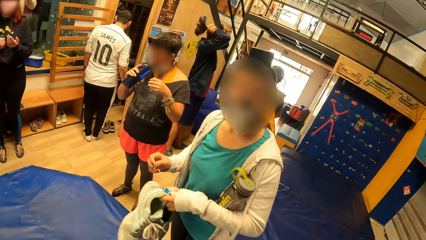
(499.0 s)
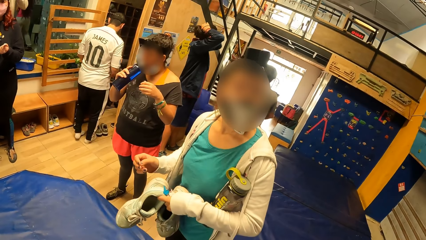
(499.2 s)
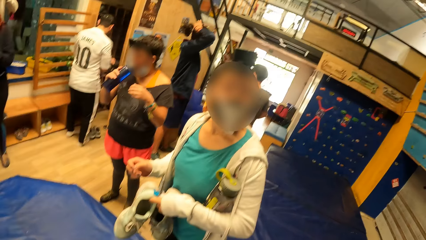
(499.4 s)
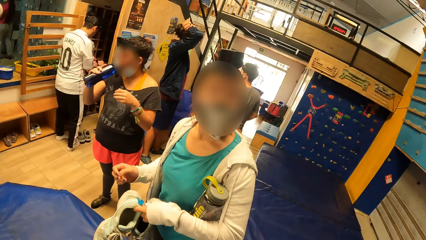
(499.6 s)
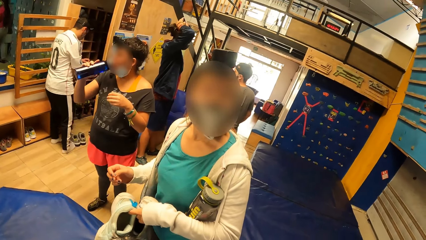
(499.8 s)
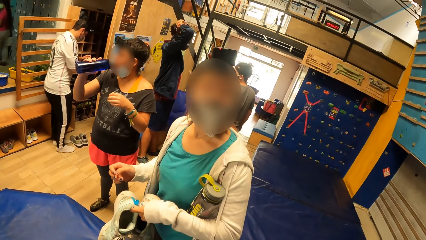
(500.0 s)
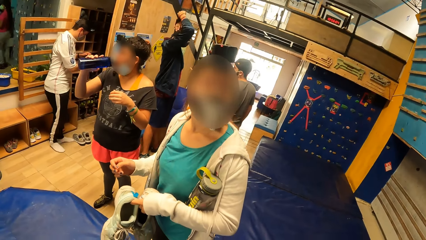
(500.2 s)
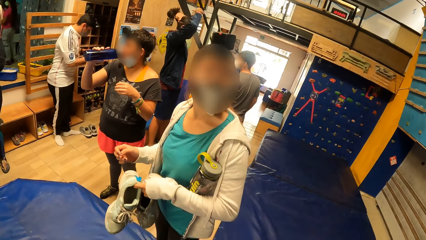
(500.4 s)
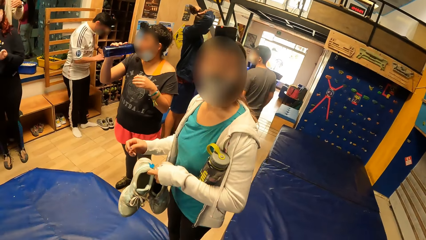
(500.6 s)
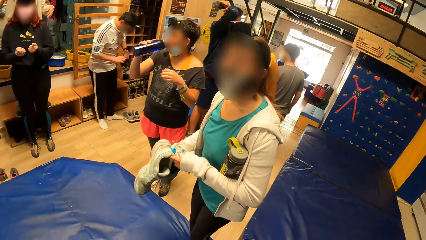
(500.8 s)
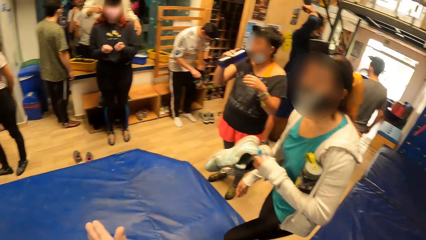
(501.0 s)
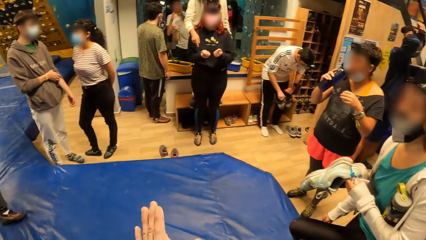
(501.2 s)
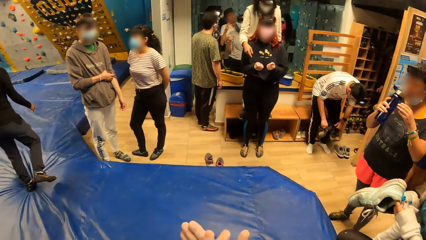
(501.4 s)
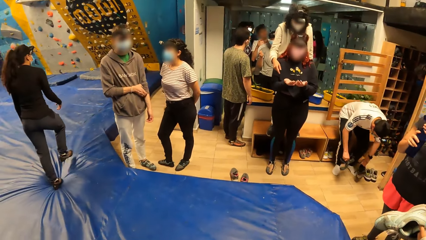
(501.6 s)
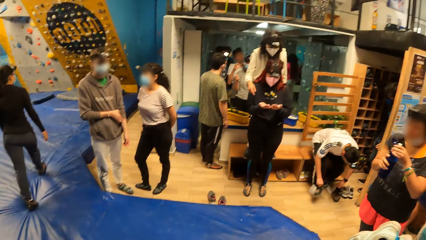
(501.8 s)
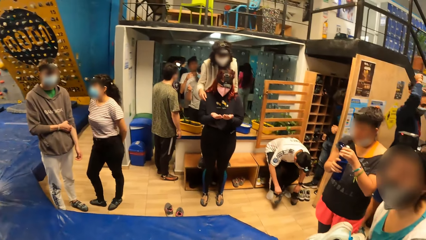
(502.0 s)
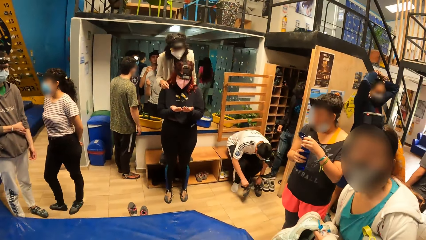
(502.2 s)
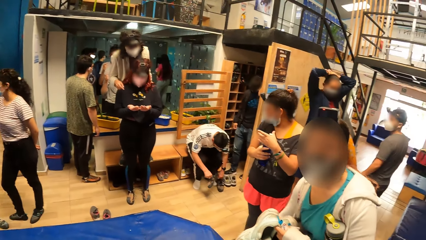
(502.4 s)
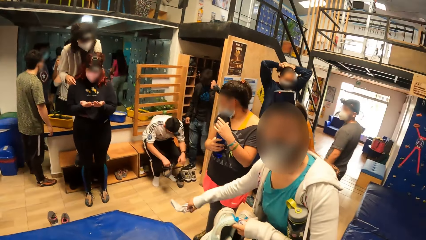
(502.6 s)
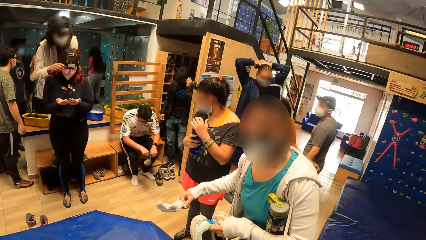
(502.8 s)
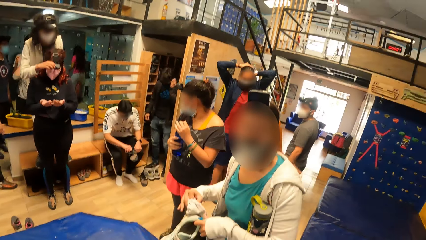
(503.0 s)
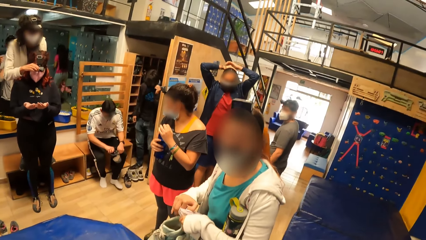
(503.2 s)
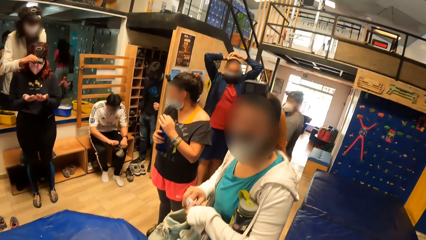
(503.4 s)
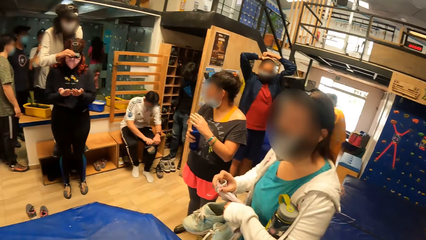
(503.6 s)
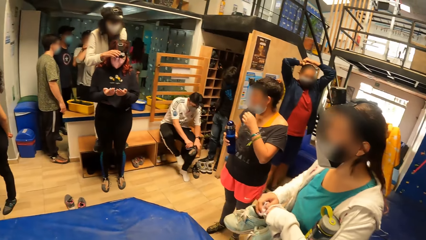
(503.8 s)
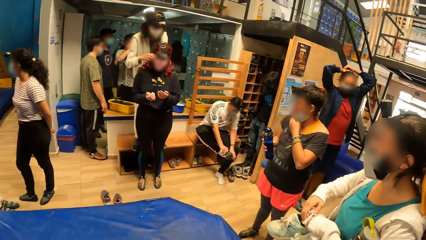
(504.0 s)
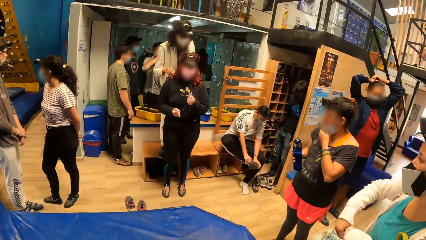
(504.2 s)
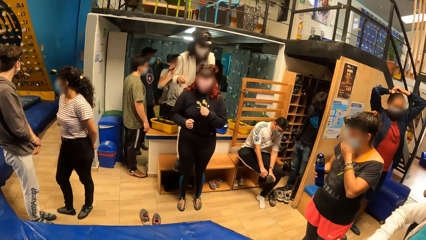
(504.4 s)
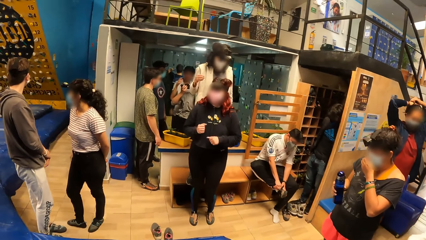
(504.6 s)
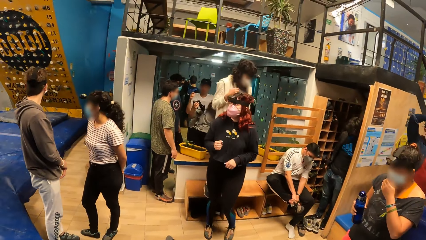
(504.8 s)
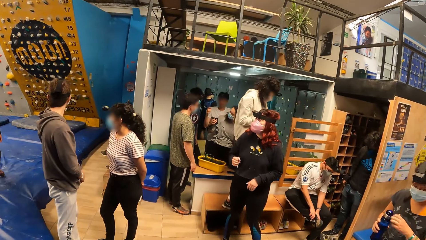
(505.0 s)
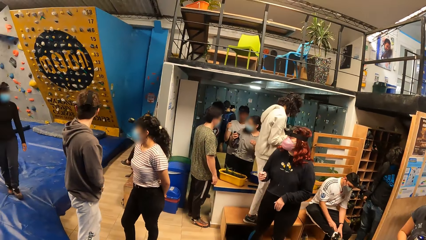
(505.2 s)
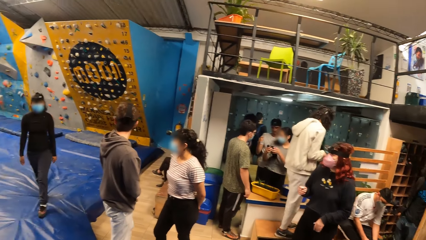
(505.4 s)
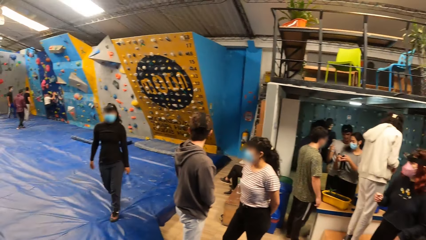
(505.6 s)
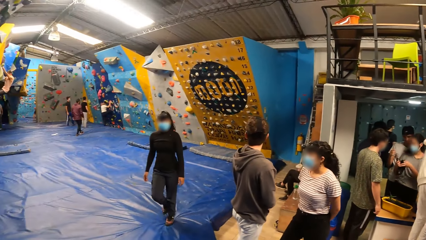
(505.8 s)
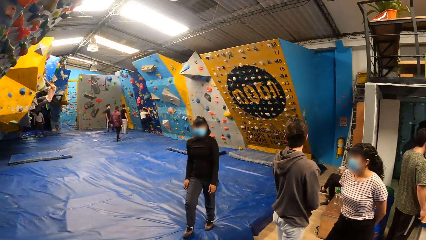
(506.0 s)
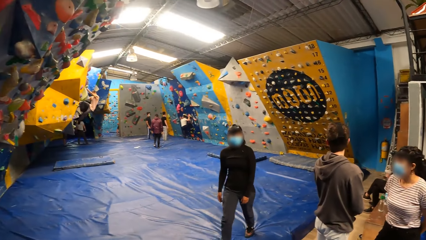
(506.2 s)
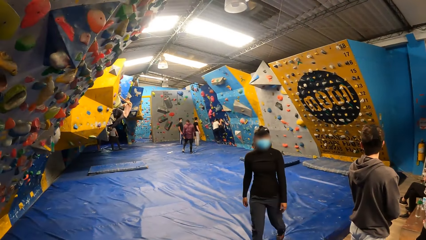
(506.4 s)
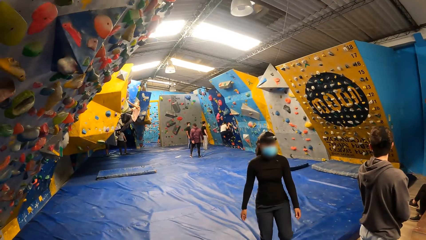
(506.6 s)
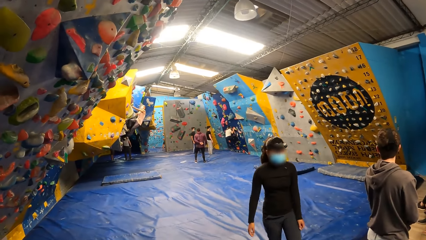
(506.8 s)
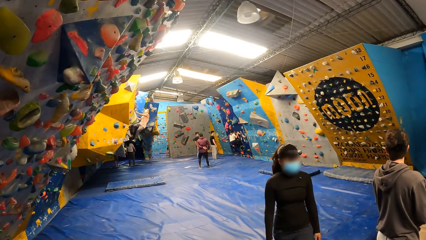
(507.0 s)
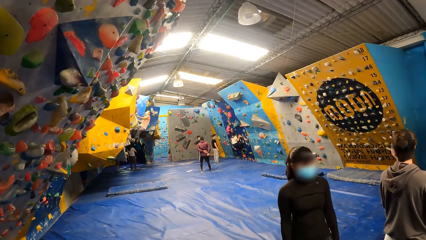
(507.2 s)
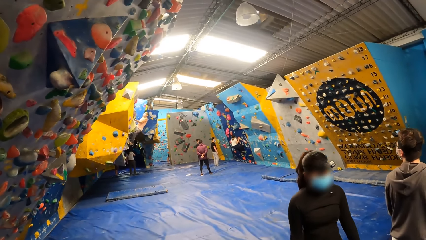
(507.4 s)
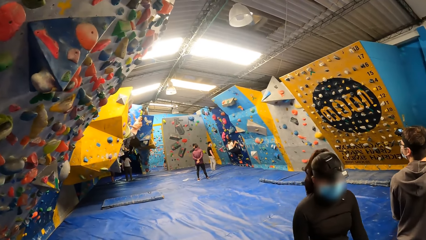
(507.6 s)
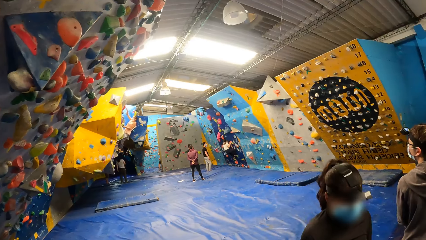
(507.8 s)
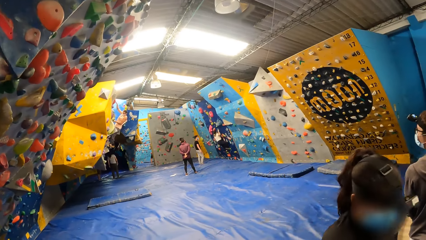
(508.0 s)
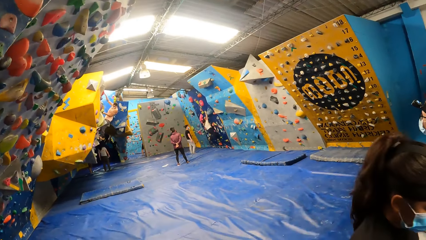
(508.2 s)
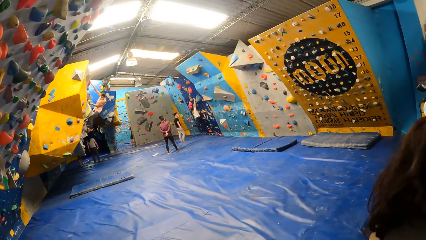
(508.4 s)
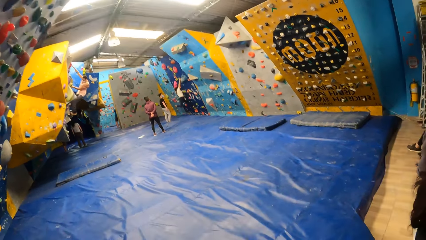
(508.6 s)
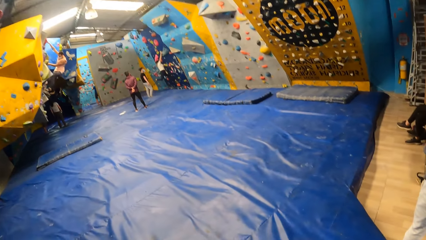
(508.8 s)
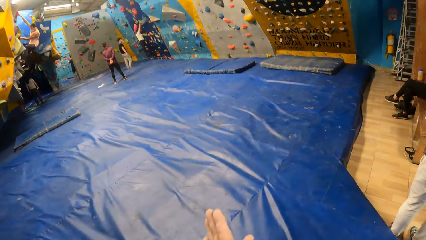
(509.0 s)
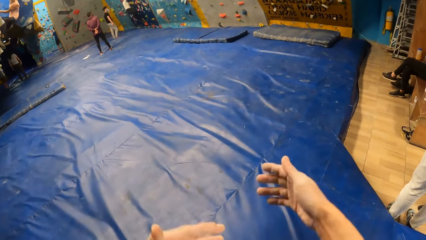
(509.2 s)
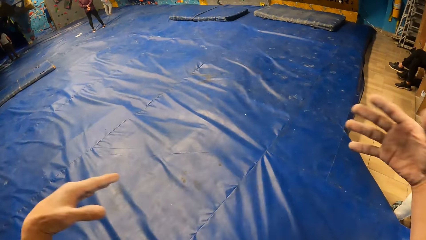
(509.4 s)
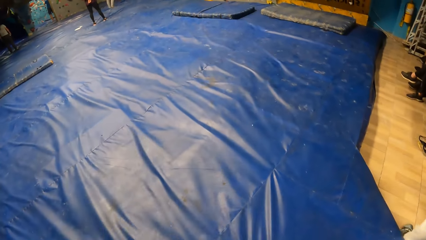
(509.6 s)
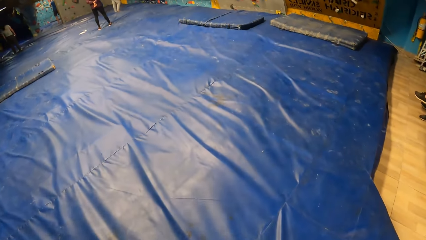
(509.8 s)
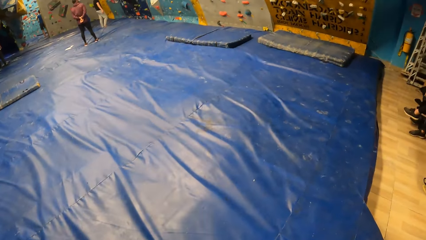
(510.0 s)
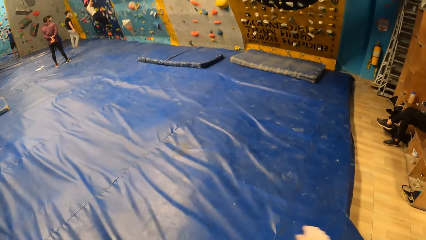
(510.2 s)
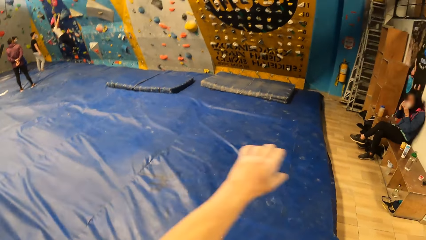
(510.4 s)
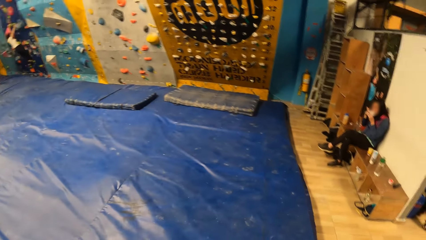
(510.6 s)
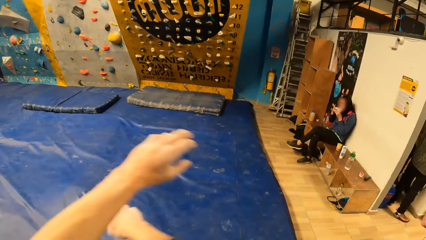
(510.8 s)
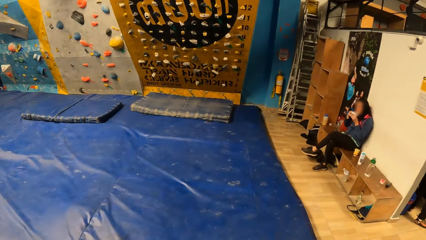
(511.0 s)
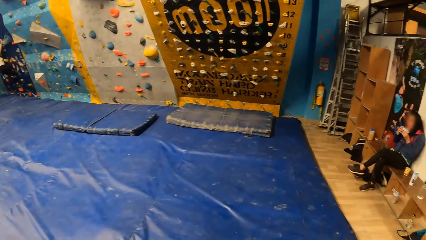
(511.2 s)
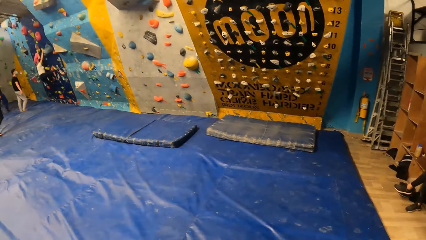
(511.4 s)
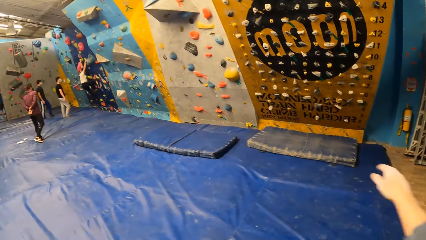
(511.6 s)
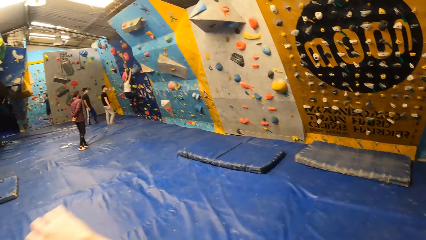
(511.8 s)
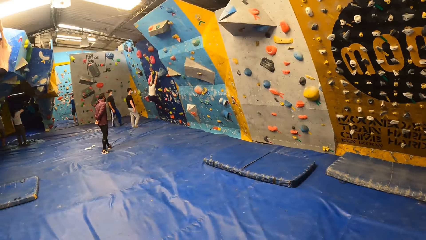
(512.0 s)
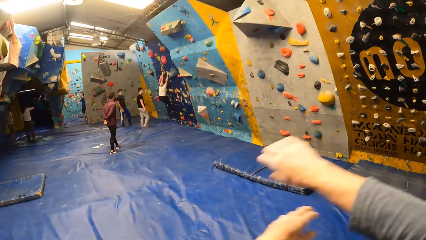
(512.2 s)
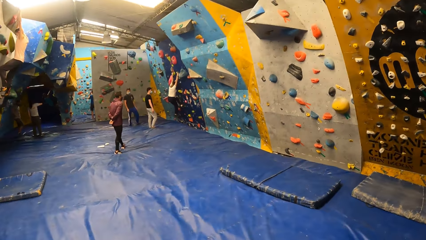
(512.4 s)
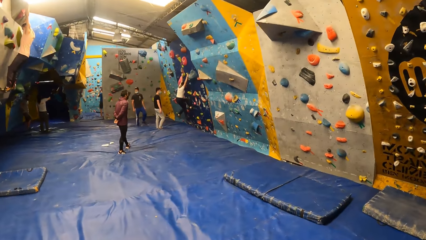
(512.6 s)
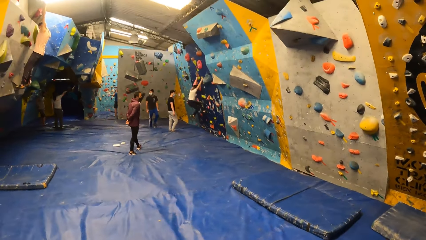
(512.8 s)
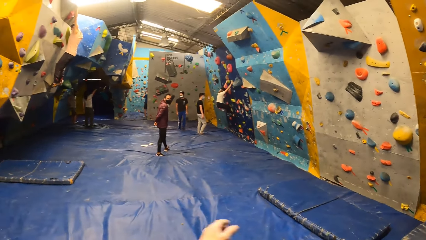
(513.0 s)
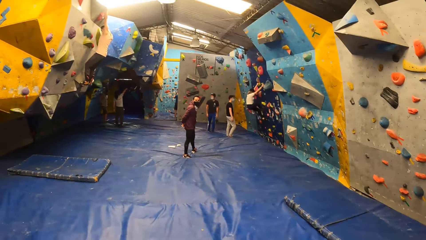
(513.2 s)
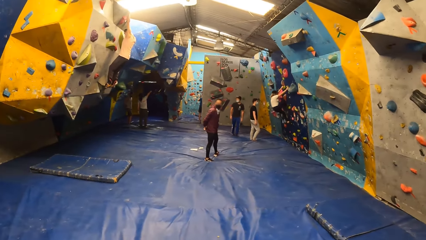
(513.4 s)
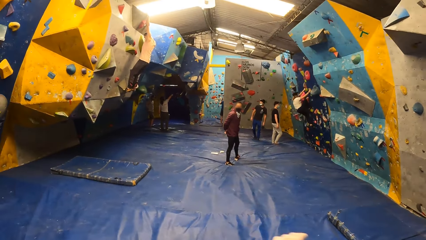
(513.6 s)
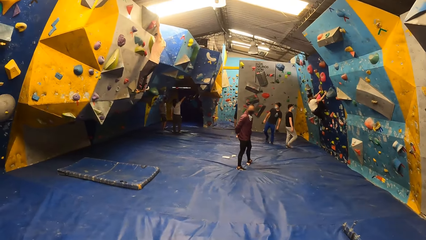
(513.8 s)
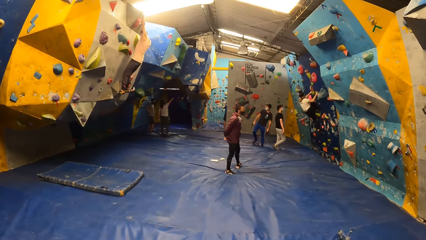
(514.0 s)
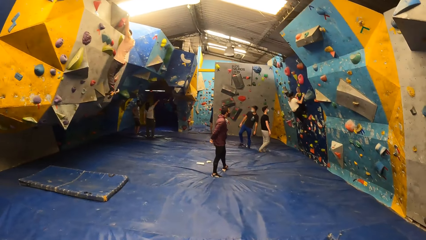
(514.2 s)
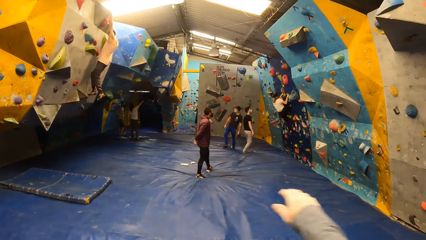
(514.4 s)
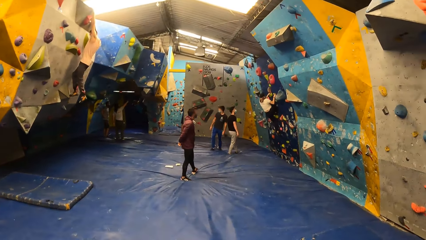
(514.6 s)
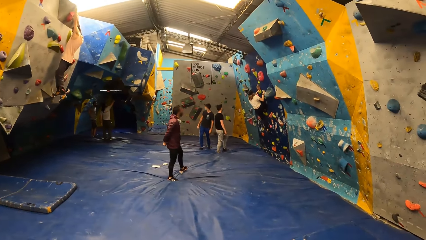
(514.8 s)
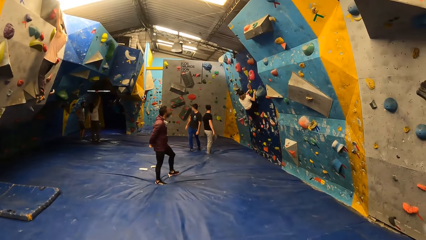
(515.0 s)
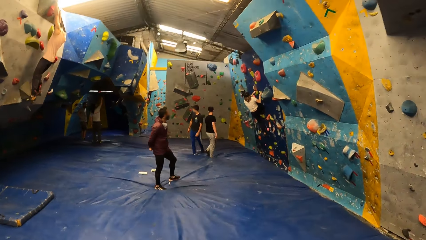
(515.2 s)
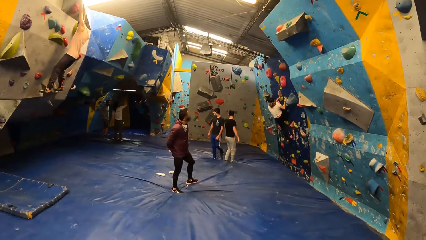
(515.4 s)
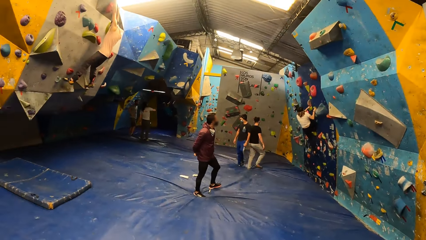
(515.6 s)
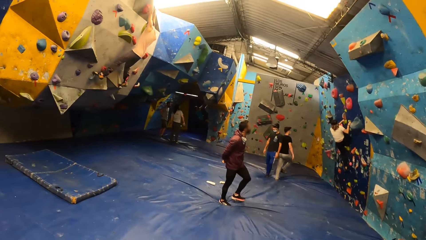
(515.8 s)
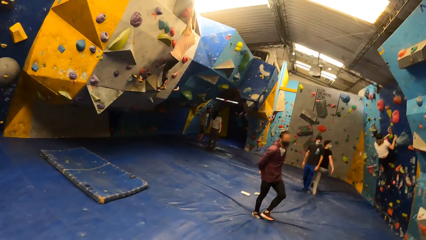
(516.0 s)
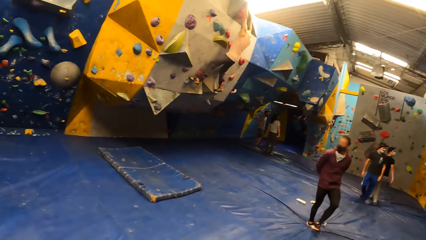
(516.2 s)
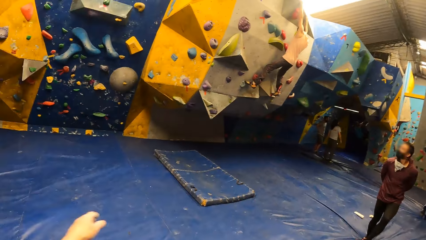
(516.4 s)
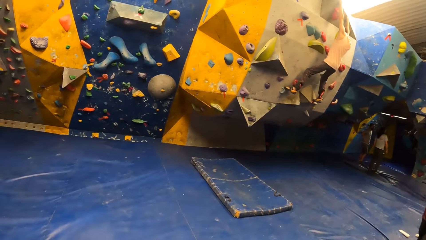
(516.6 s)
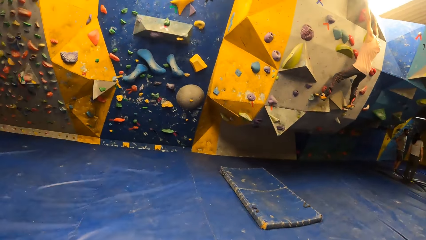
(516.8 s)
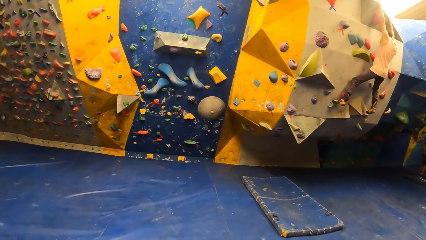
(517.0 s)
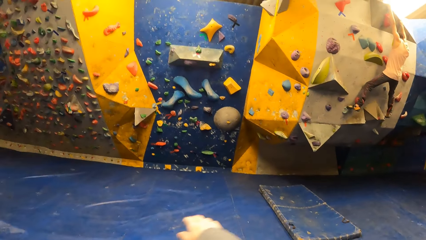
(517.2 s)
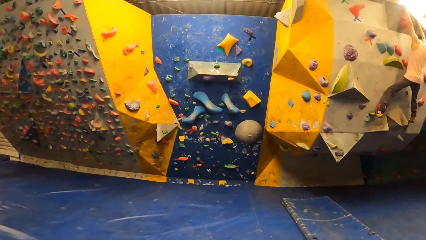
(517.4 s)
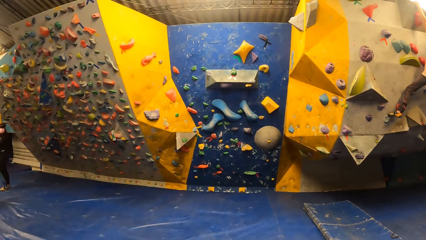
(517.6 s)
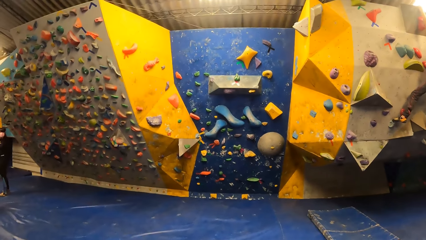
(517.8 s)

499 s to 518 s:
A woman drinks water from the bottle in her right hand. The camera wearer stretches a hand. The woman closes the bottle with her left hand. The camera wearer looks around the room. Another woman holds a sock with her right hand. A third woman adjusts the camera on the head of a fourth woman with her right hand. The second woman puts the sock in the sneakers with her right hand. The fourth woman dances. The camera wearer swings both hands. He stretches his hands. A fifth woman climbs a bouldering wall with both hands and legs. A man climbs the bouldering wall with both hands and legs.
